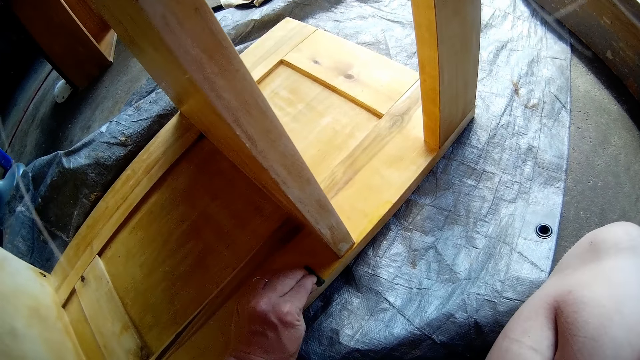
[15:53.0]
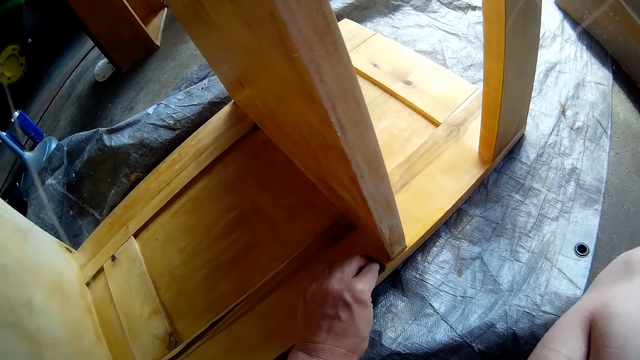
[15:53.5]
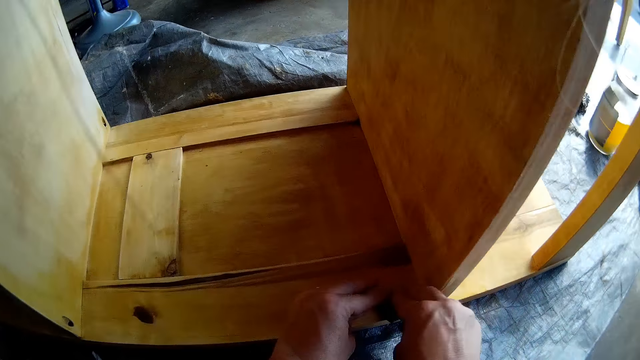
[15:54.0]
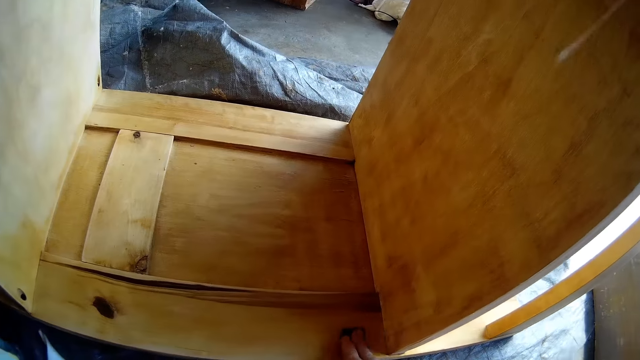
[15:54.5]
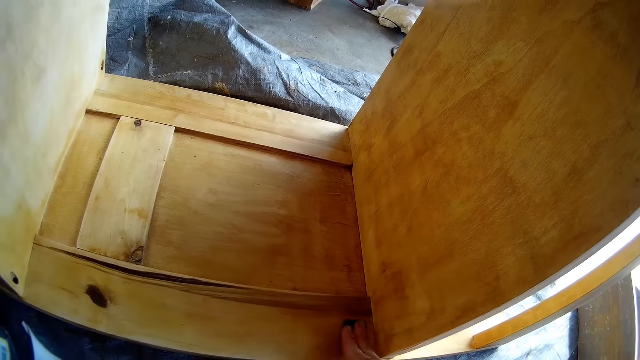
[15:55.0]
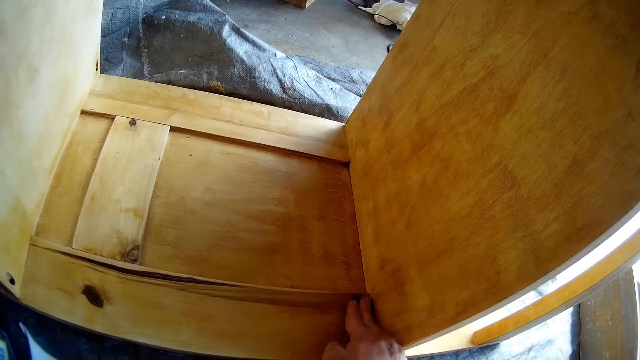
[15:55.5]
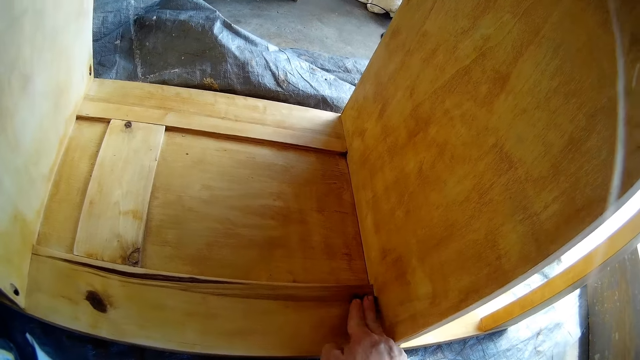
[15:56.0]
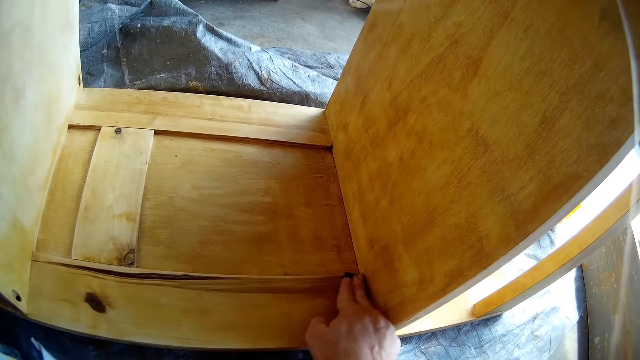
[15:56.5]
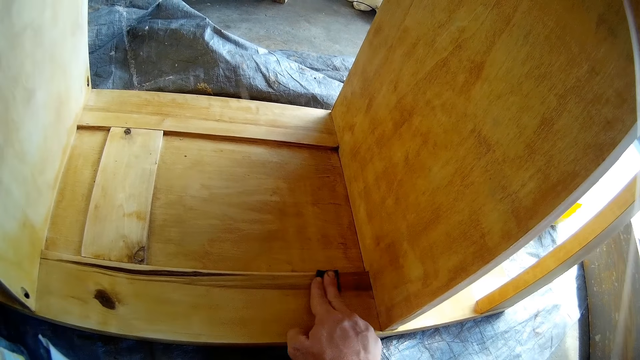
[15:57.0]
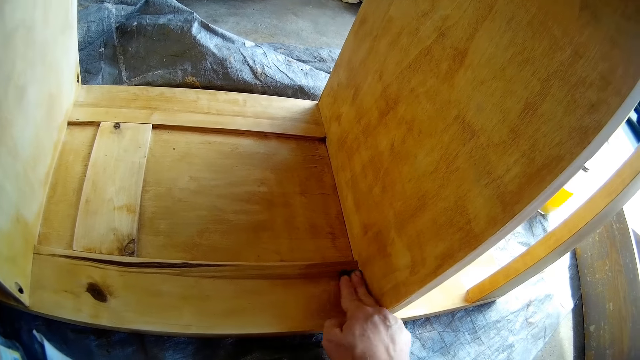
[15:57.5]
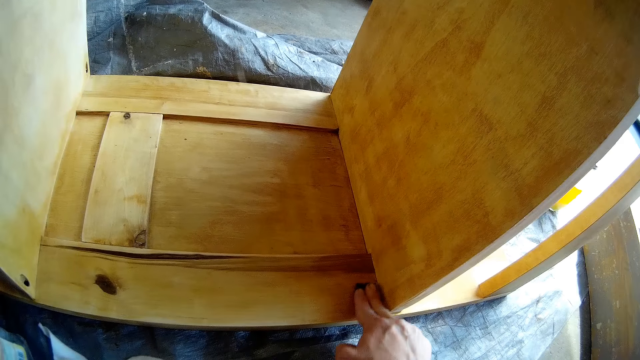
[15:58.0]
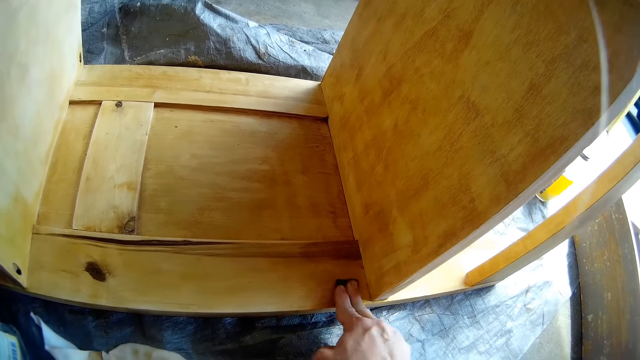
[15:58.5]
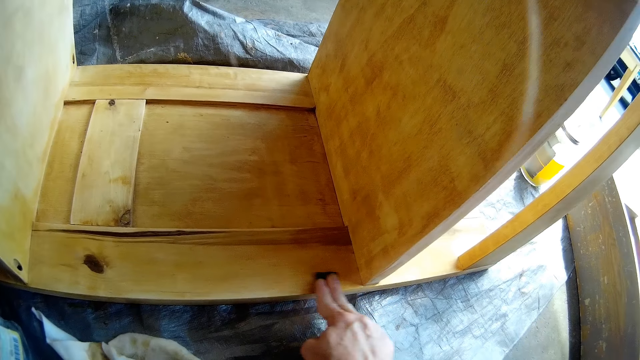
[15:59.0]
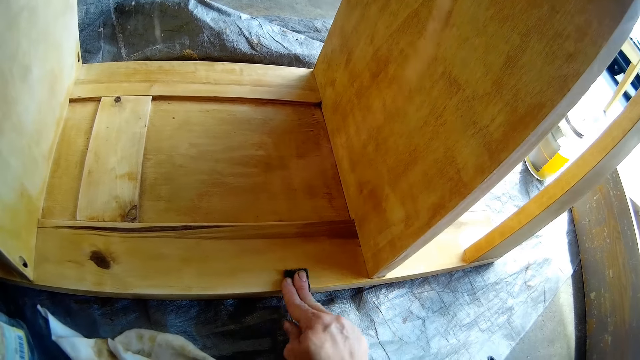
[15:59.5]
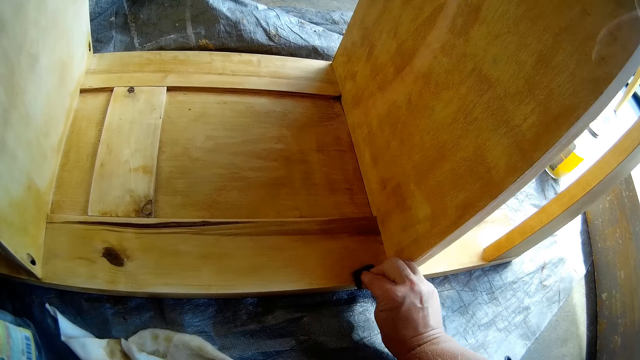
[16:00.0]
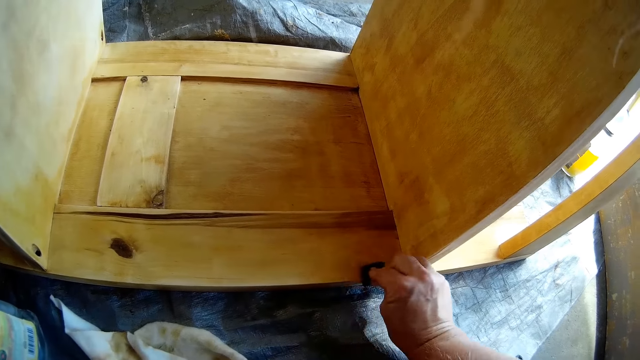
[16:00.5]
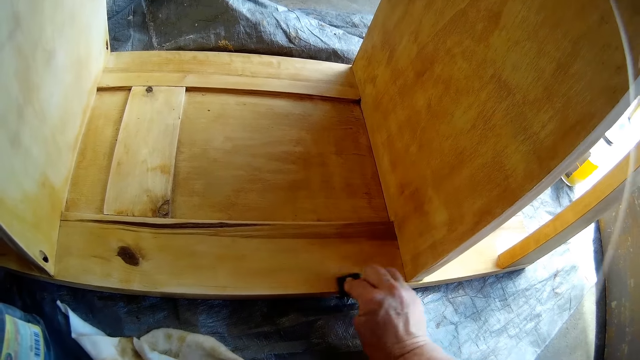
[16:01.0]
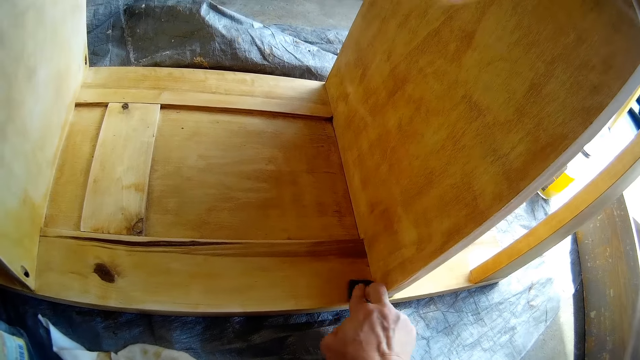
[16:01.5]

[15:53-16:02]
The camera wearer cleans the shelf with the foam in his right hand.

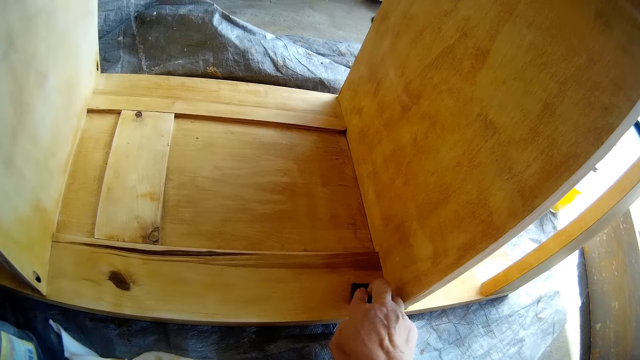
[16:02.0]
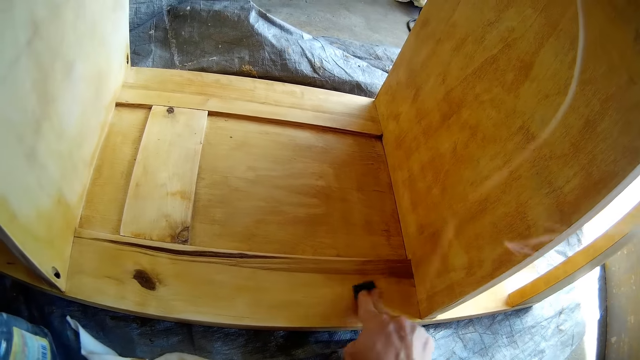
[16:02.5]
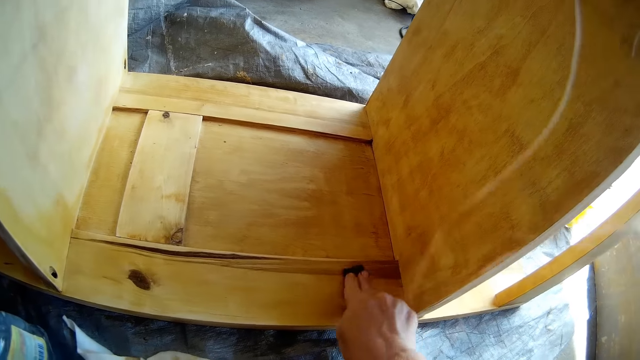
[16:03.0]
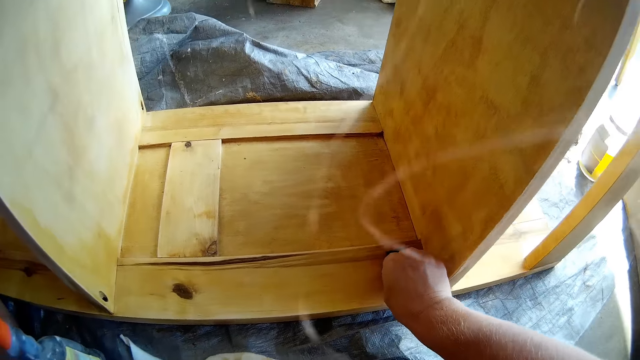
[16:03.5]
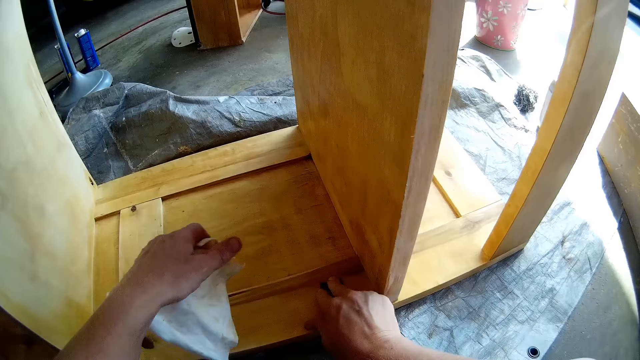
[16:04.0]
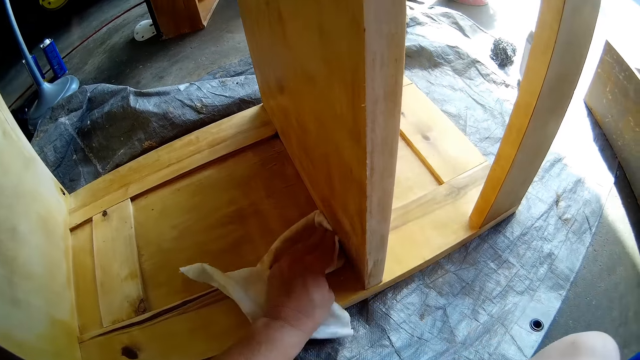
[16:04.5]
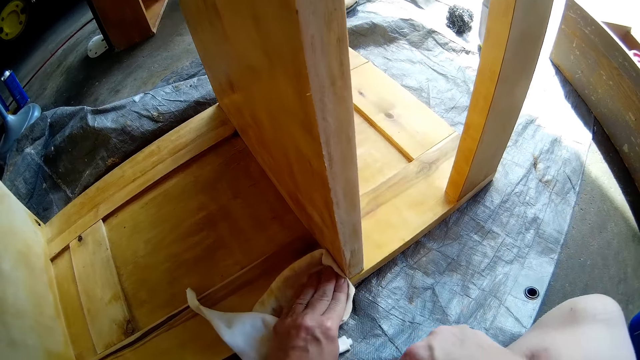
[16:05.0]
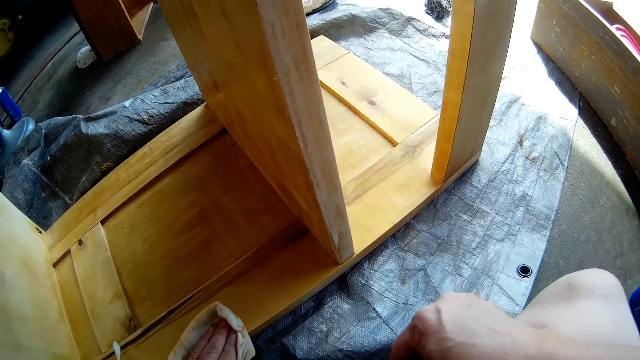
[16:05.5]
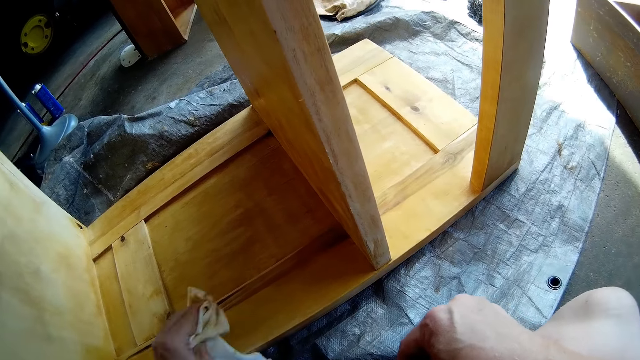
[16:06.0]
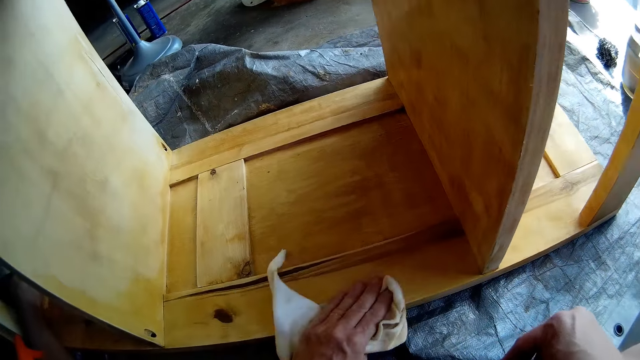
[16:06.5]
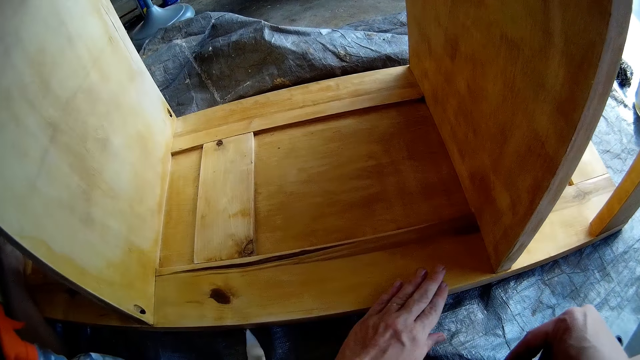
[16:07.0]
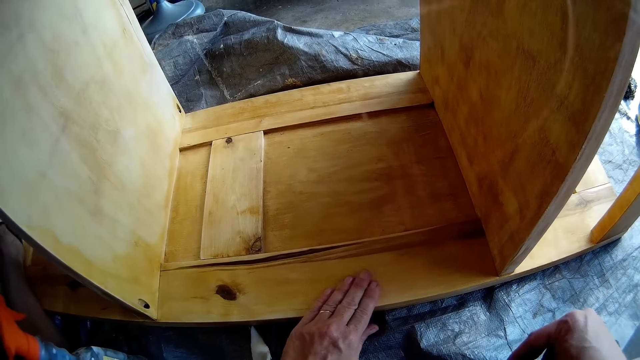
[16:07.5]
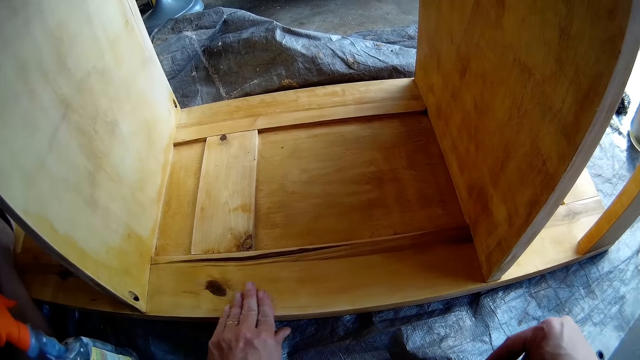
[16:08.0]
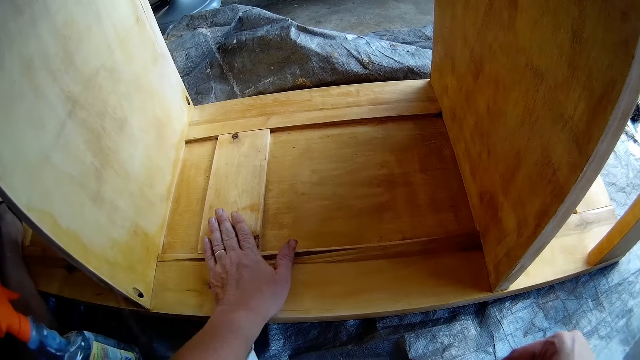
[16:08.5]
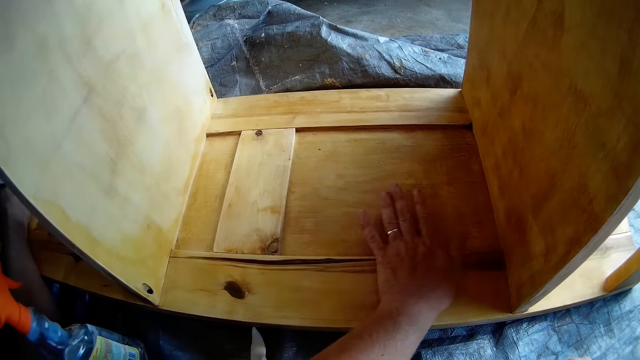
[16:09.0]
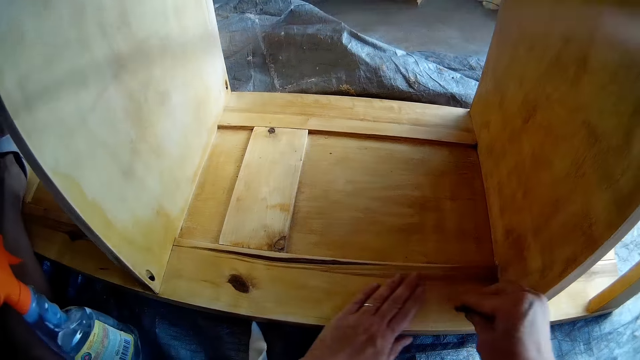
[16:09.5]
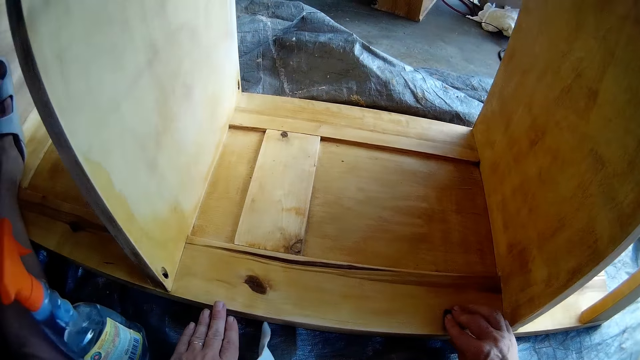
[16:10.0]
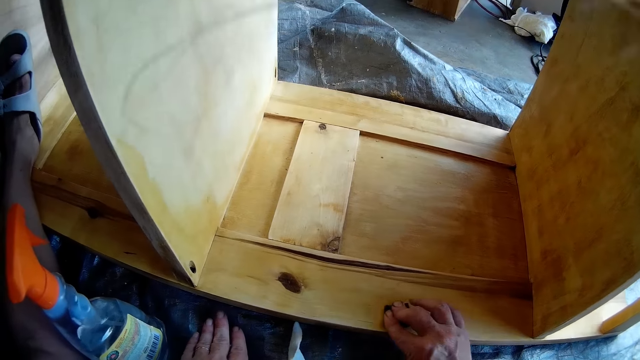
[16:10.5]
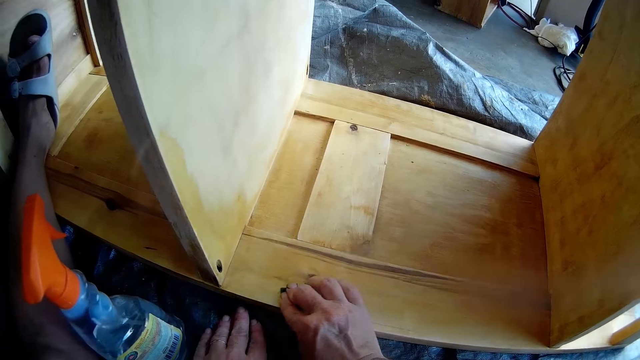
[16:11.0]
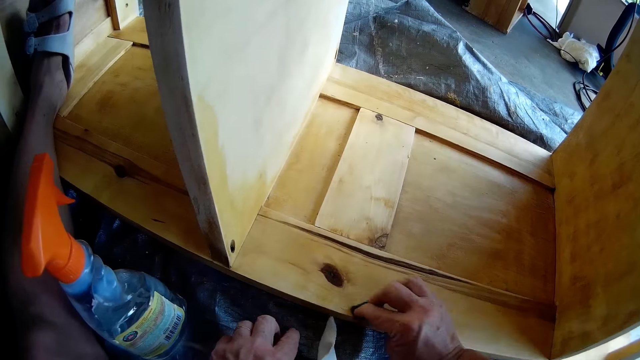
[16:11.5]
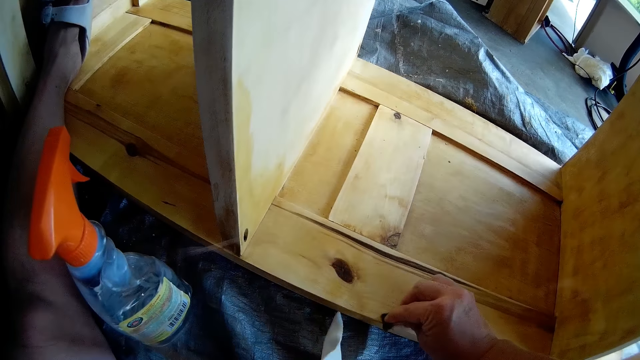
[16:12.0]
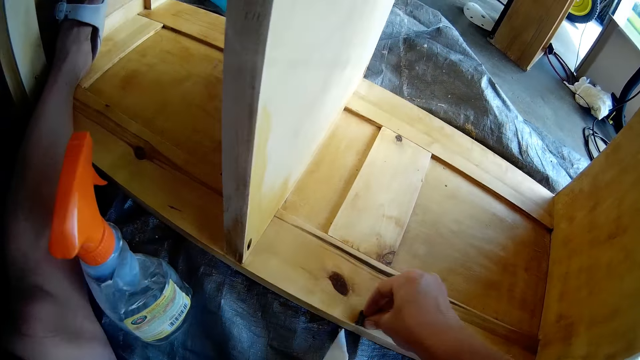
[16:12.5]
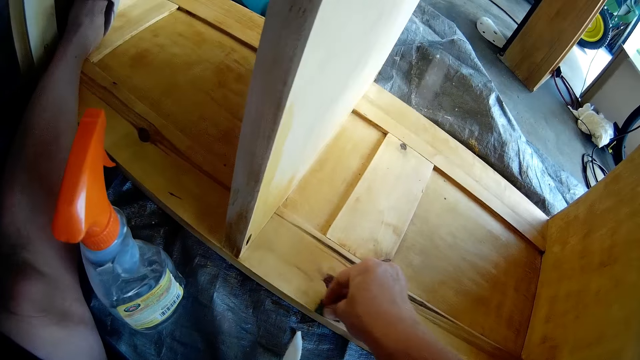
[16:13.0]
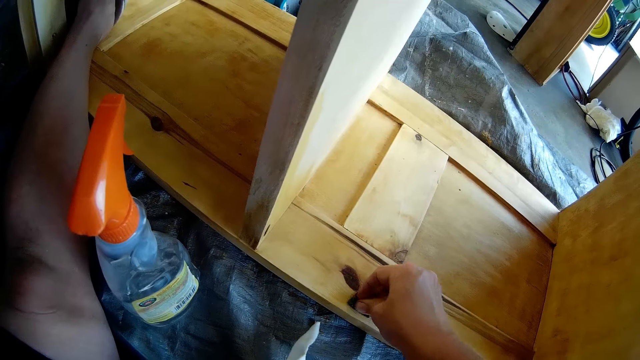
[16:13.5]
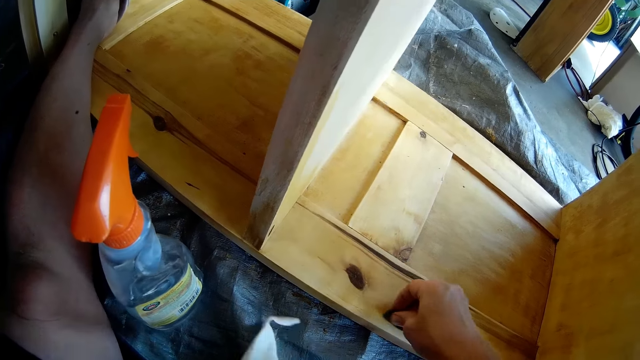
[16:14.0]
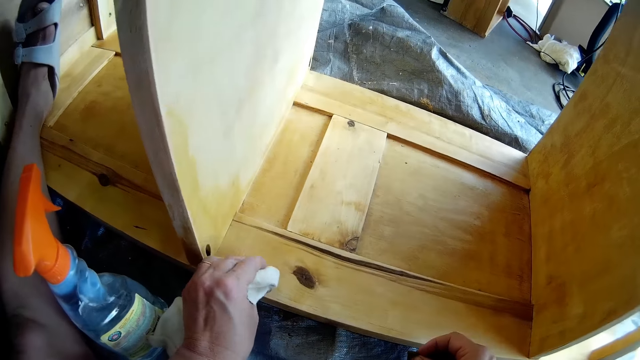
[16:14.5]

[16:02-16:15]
The camera wearer cleans the shelf with the hand towel in his left hand. He dries up the wood with a cloth. He drops the hand towel on the floor with his left hand. He touches the shelf with his left hand. He wipes the wood with his hand. He cleans the shelf with the foam in his right hand.
